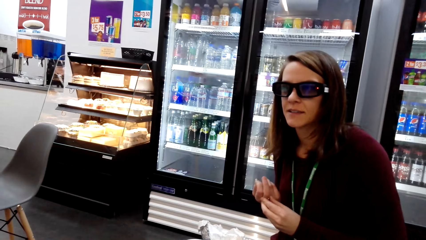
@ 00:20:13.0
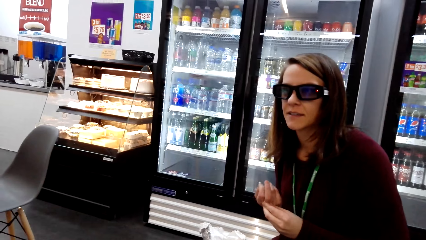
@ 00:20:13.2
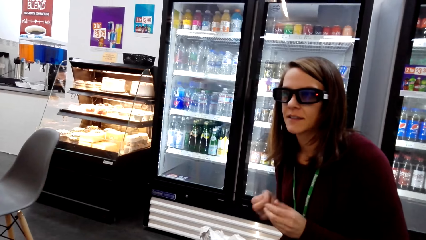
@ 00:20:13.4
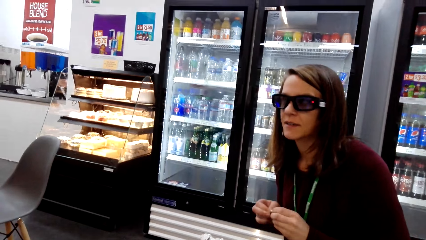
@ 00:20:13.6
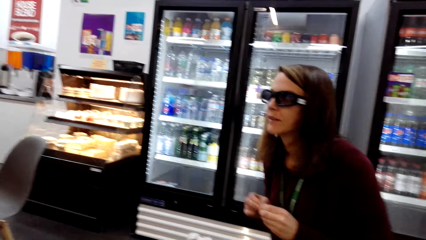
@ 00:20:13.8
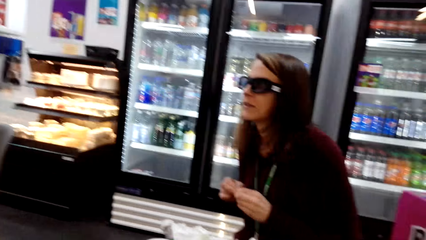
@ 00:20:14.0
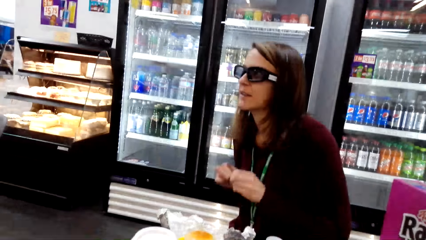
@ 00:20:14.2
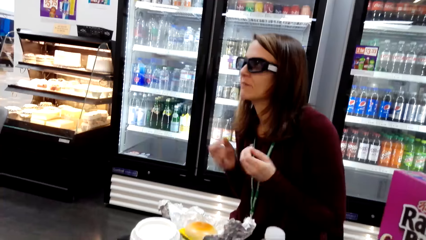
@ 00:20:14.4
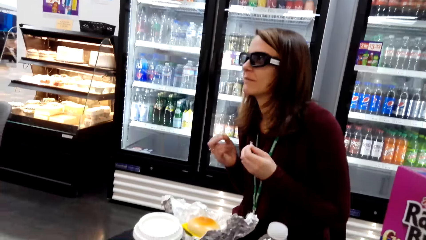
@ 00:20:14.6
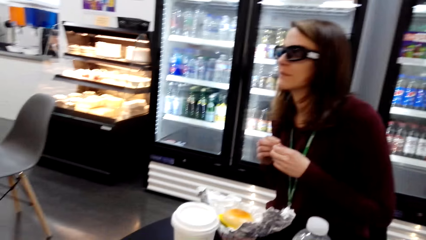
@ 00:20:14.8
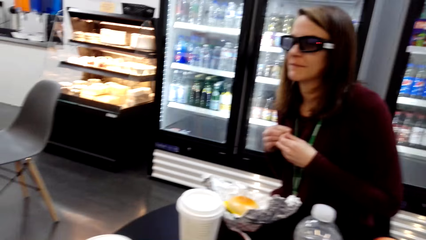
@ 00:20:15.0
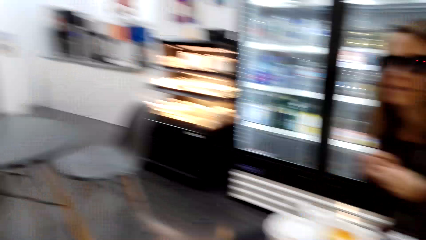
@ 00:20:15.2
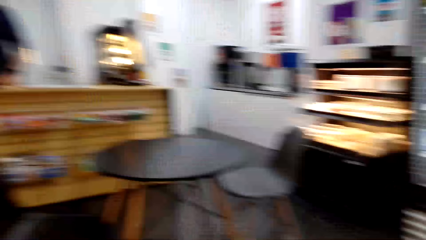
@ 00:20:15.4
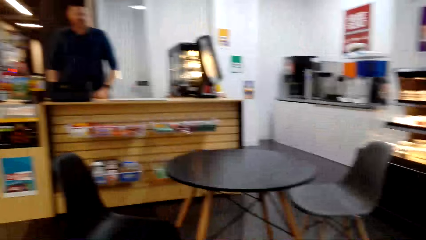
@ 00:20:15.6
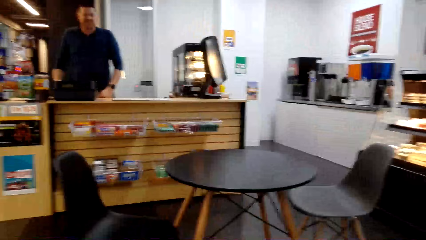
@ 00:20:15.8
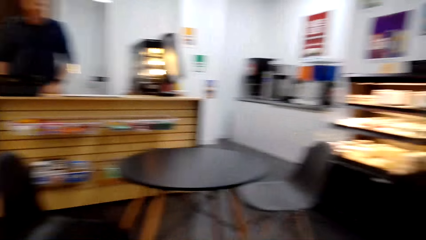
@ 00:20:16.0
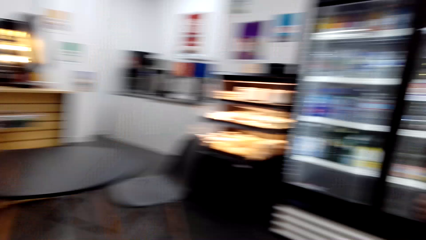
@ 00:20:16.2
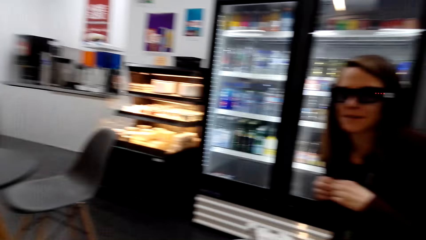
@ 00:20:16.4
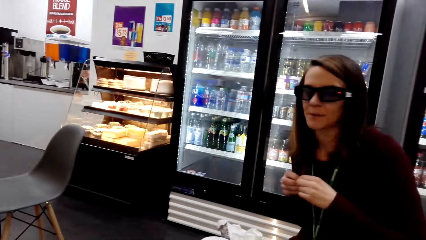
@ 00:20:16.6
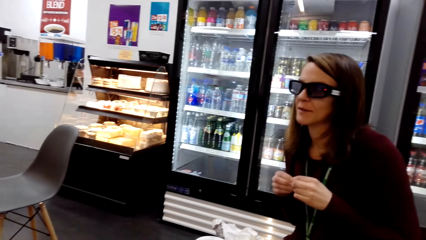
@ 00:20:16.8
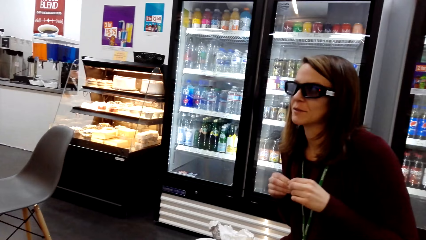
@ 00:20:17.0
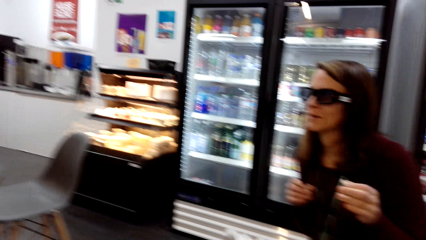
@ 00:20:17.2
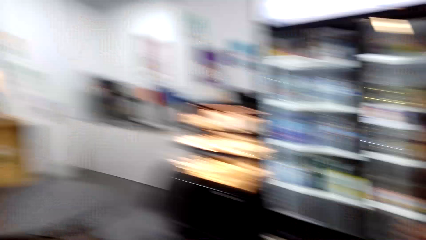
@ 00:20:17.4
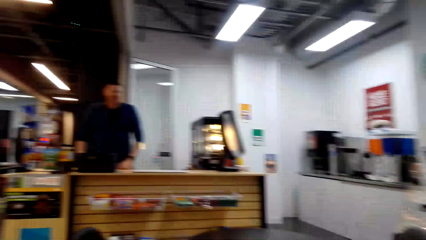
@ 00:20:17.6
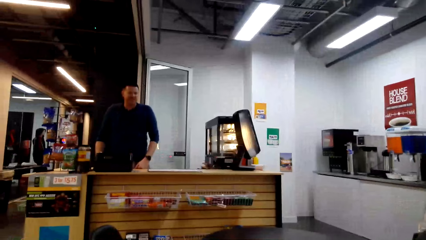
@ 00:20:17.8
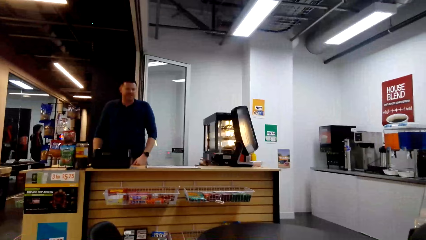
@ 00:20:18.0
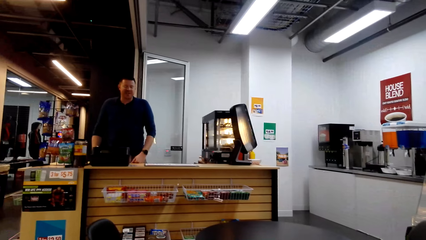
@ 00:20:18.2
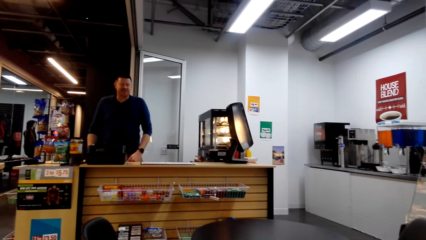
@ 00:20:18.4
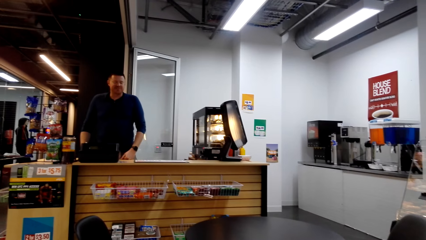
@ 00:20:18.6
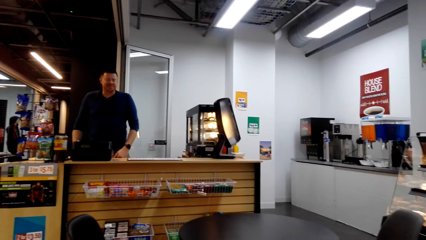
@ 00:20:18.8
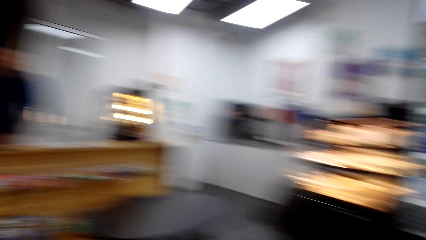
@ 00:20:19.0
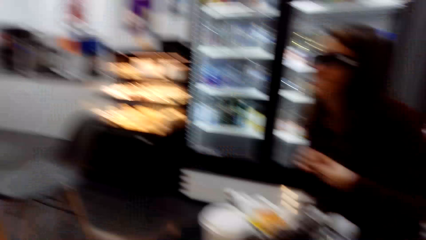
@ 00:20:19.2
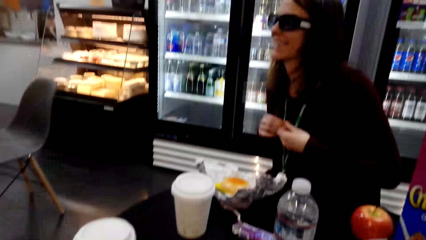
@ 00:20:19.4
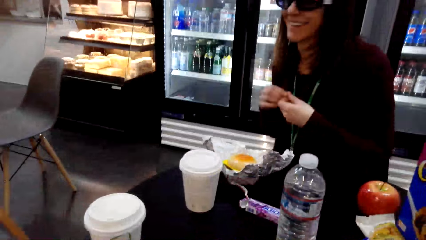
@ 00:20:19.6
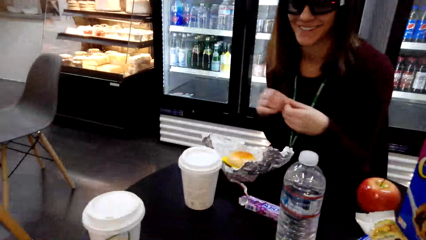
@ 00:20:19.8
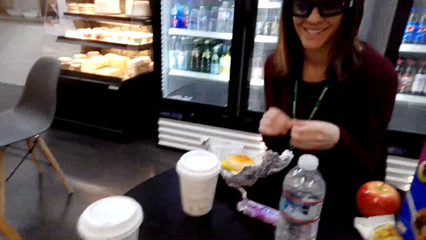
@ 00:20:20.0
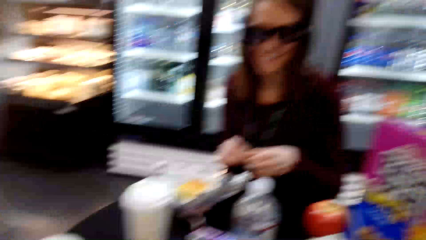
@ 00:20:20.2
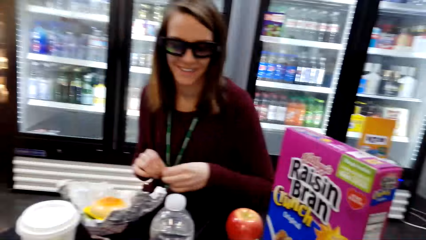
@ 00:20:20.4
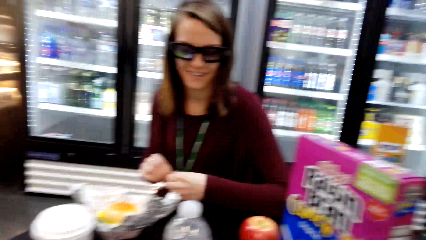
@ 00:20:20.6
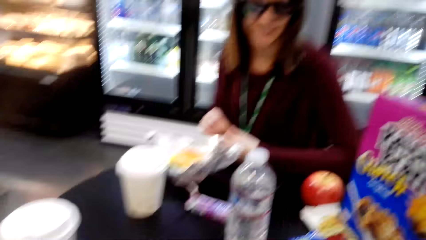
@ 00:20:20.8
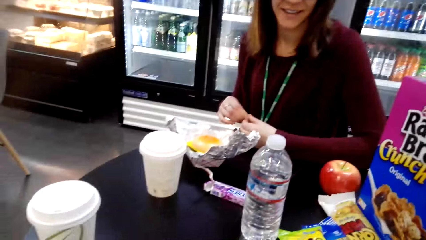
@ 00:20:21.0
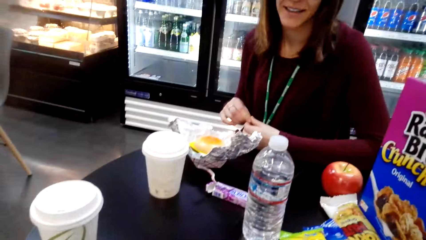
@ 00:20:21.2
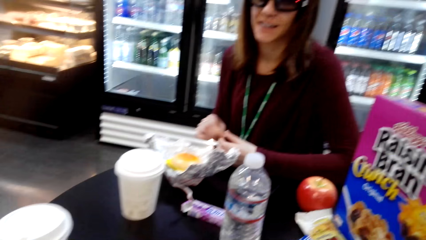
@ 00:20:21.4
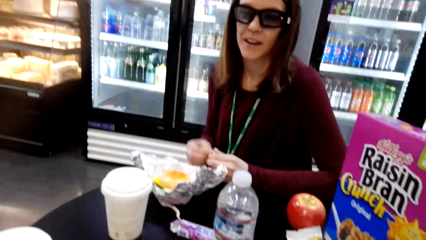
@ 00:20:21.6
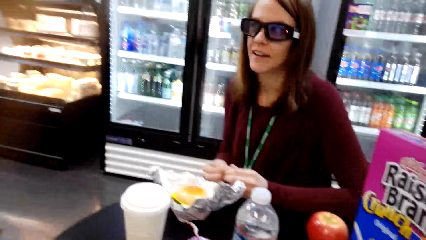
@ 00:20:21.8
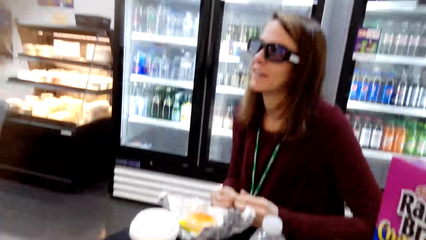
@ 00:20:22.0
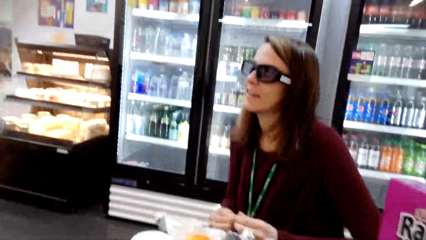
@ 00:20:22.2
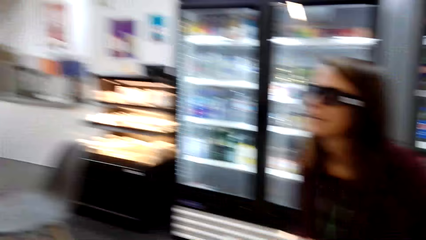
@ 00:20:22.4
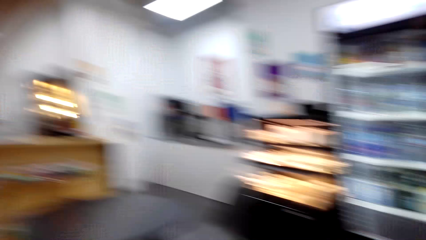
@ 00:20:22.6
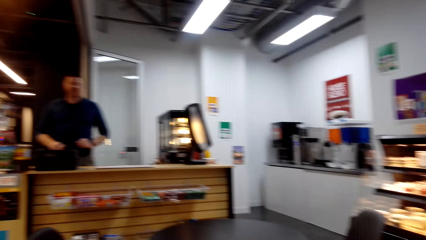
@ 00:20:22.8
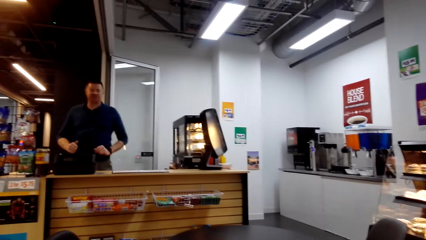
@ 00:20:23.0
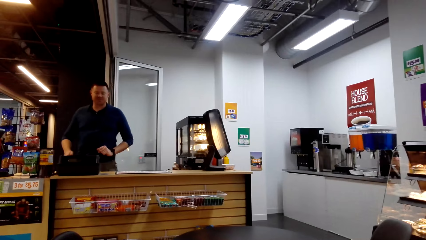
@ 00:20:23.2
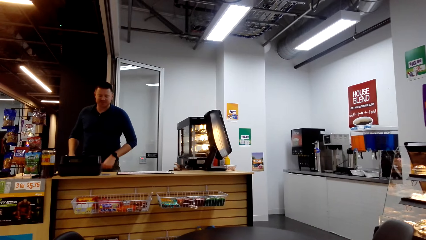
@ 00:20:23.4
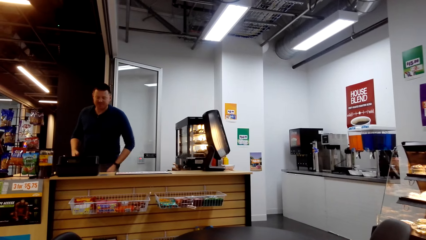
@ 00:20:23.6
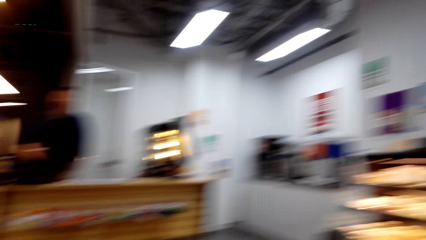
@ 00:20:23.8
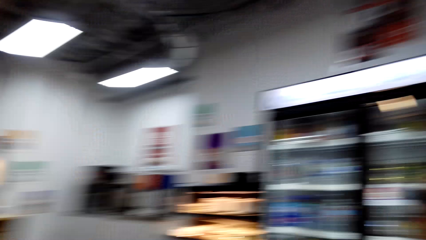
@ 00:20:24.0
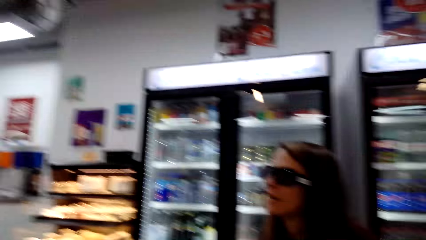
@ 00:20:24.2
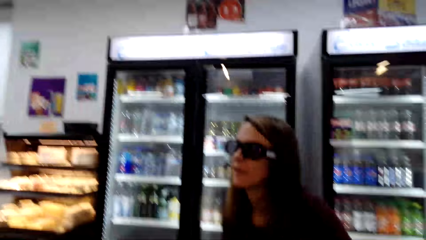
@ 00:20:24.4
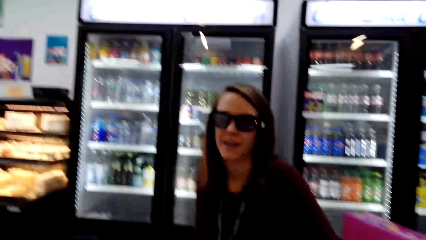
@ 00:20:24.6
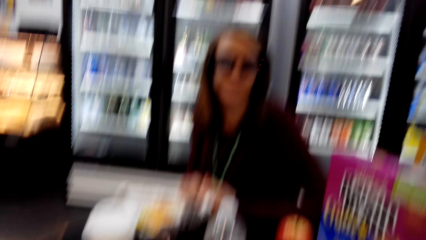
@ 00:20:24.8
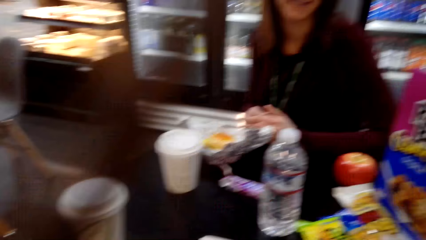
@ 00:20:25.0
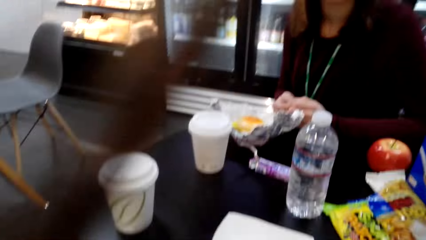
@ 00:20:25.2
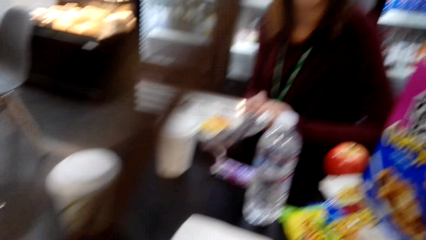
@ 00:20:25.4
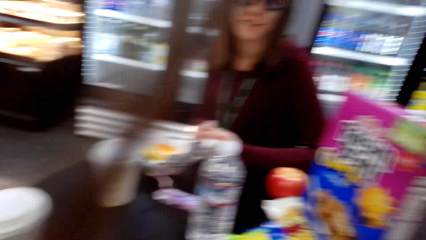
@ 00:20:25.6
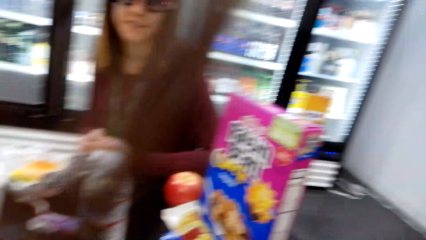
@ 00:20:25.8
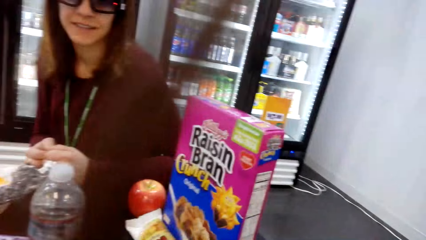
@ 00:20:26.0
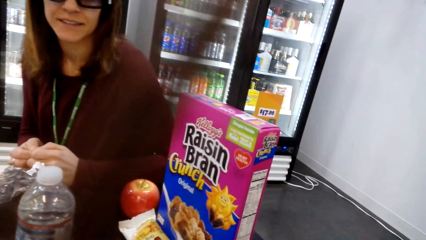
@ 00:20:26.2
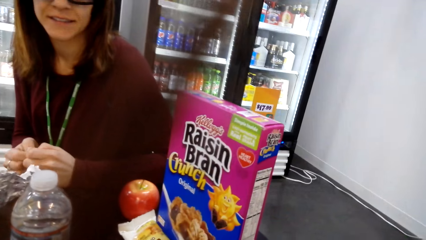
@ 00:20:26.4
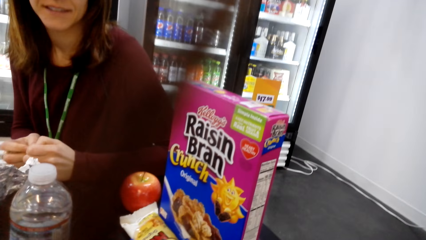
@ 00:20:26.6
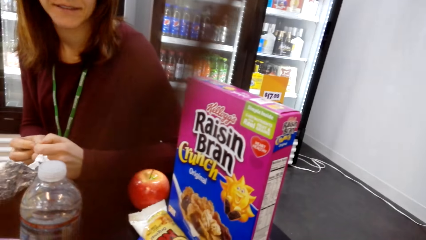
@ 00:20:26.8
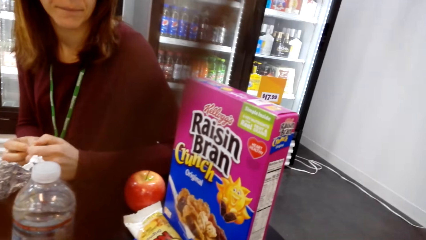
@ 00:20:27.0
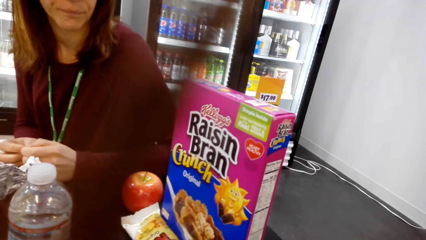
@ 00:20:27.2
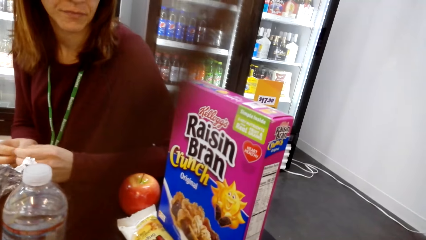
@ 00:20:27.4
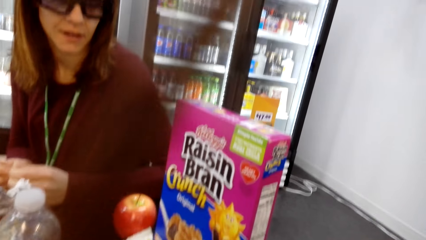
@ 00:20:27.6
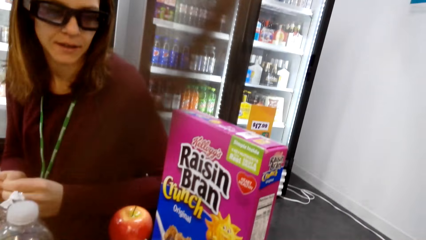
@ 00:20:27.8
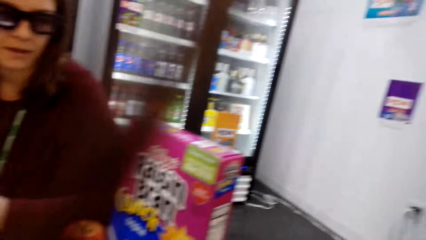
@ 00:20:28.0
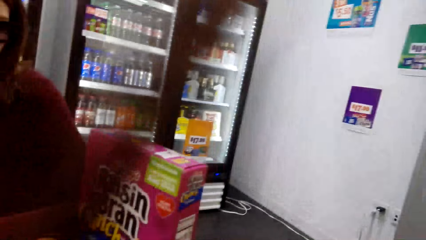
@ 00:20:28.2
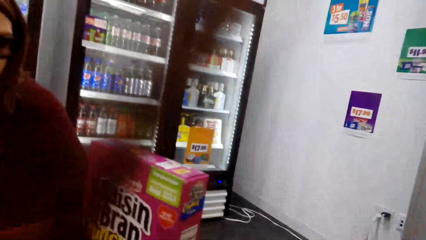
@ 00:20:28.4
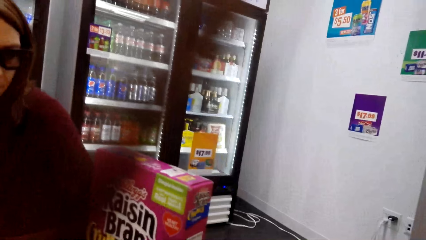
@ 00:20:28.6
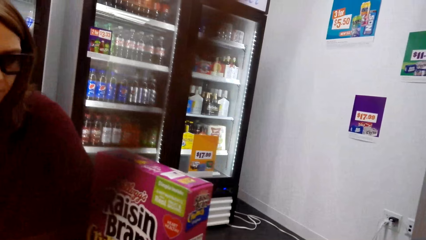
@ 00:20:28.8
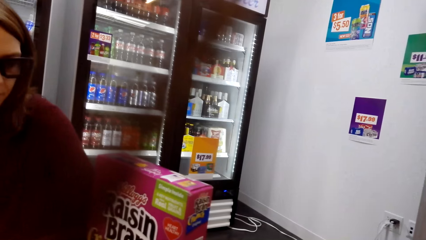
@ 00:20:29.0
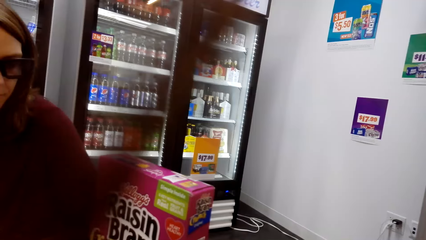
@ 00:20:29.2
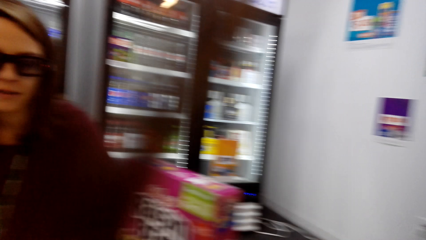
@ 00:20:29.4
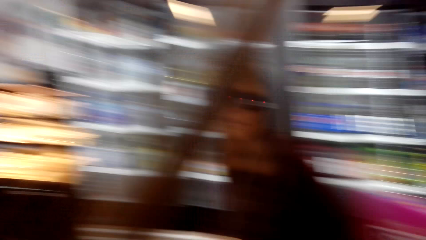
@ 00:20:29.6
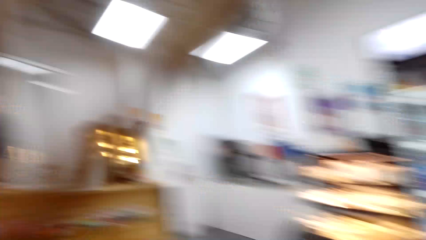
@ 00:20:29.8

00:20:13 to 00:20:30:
The camera wearer looks around the shop. They converse with a woman. They look around the shop. A man stands at the cashier desk. The camera wearer converses with the man and the woman. They look around the shop. They converse with the man and the woman. They look around the shop.
